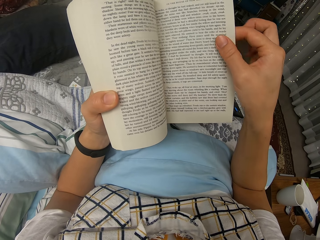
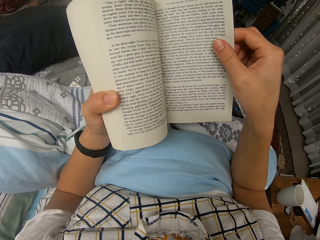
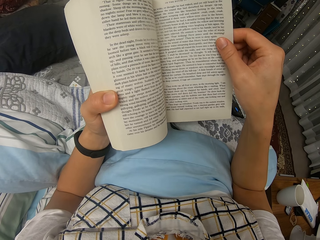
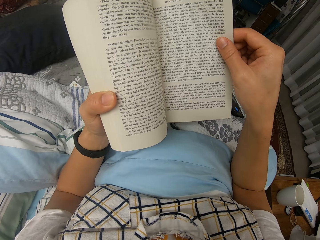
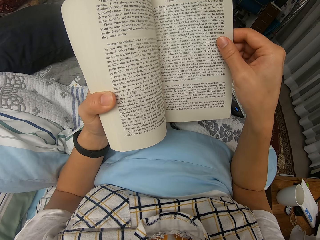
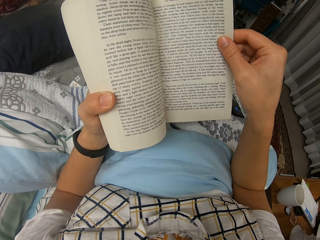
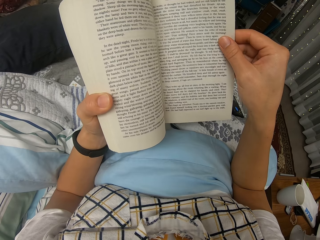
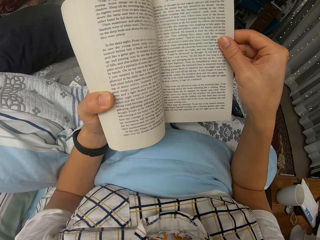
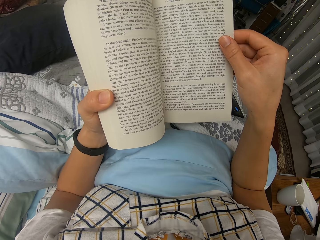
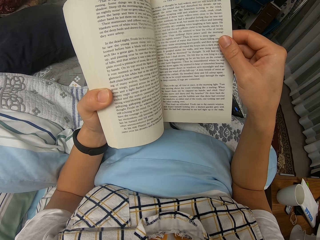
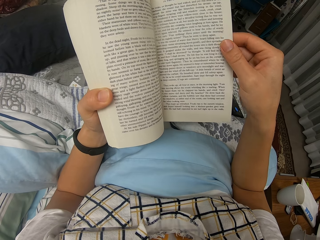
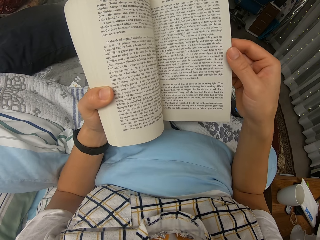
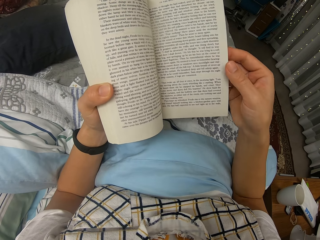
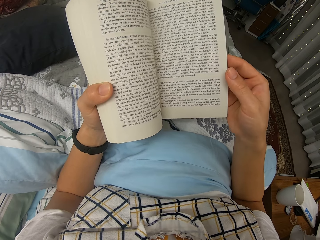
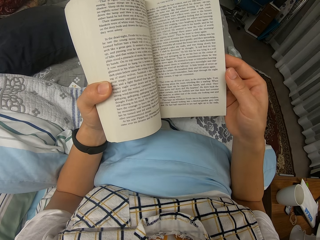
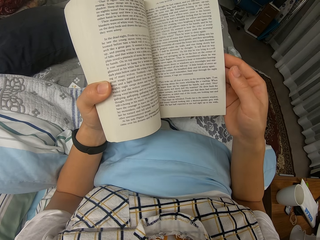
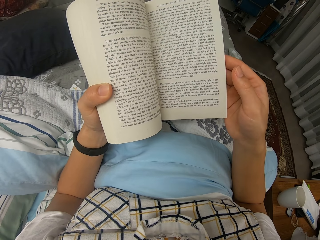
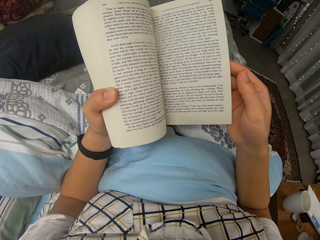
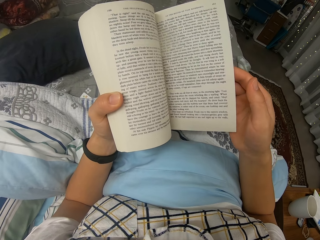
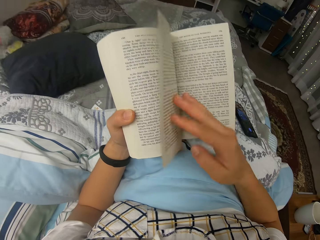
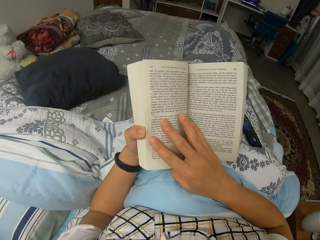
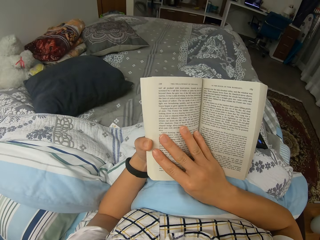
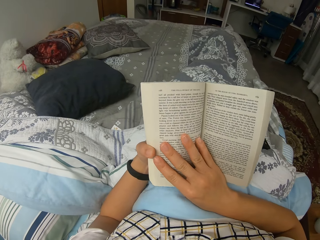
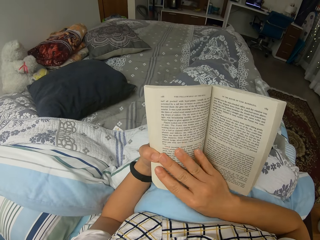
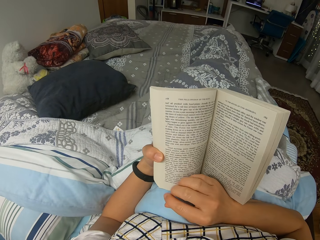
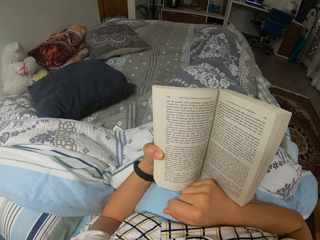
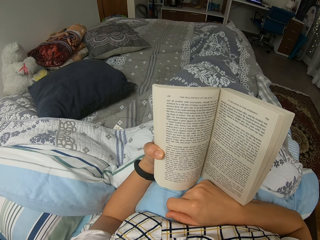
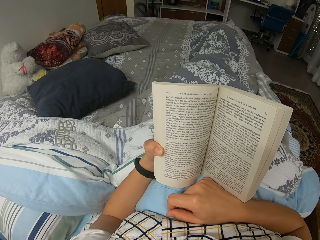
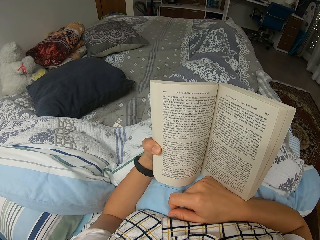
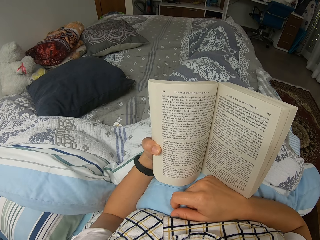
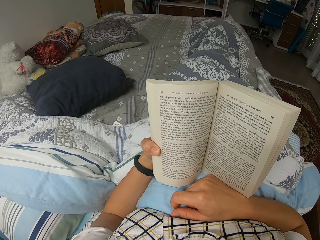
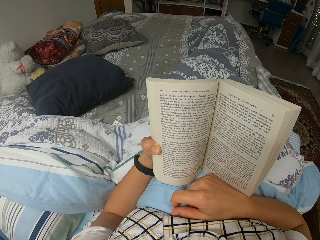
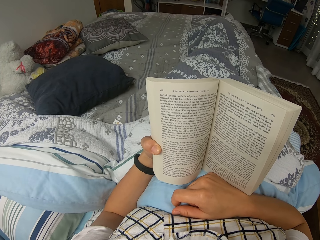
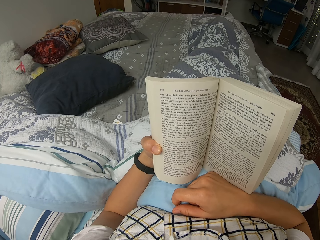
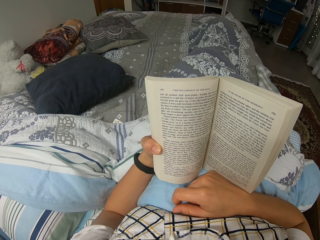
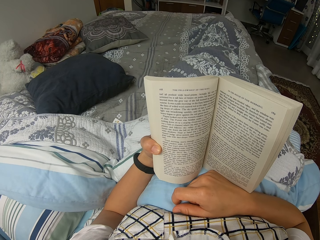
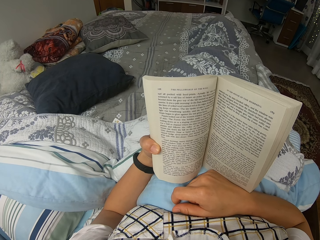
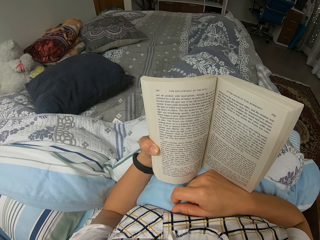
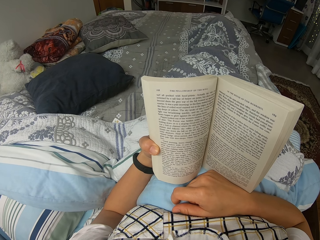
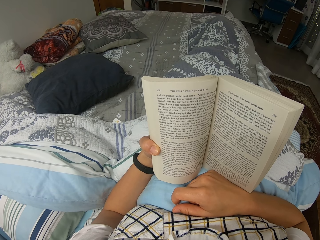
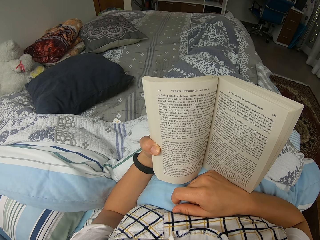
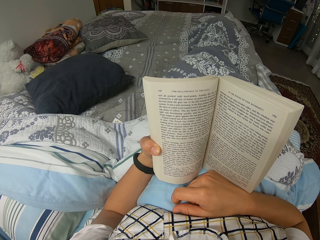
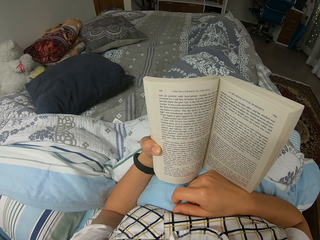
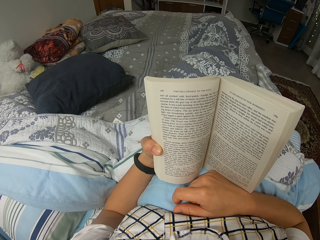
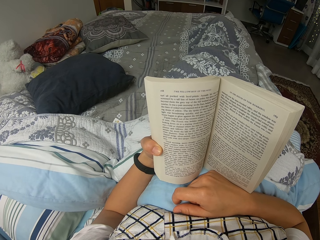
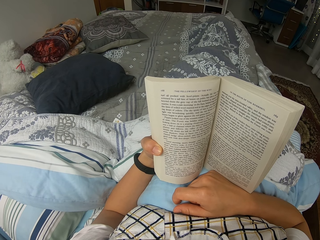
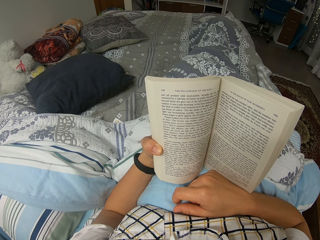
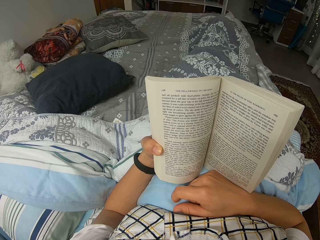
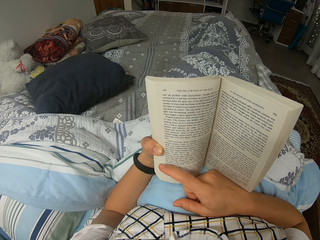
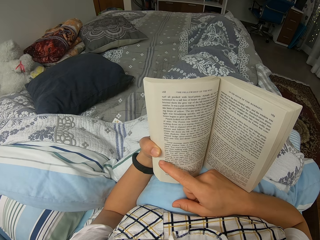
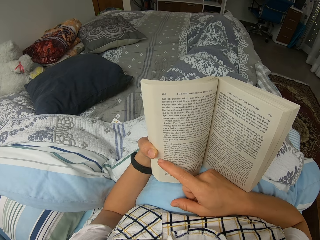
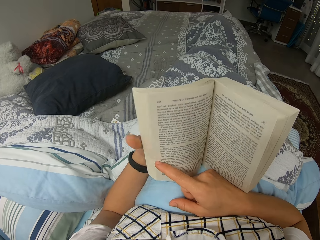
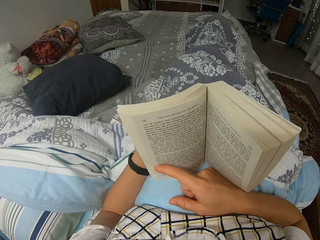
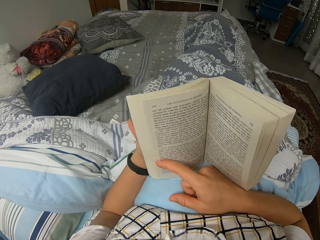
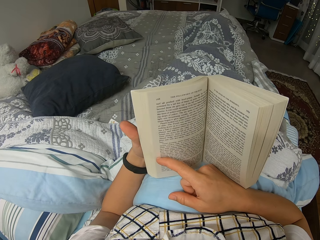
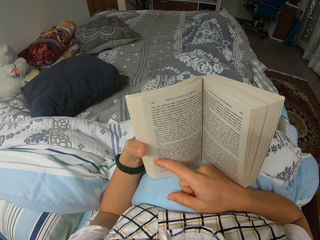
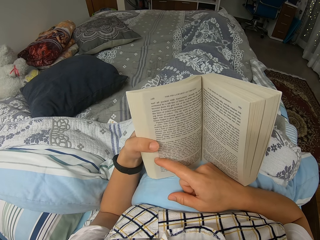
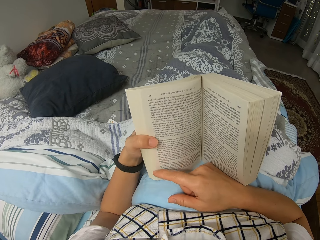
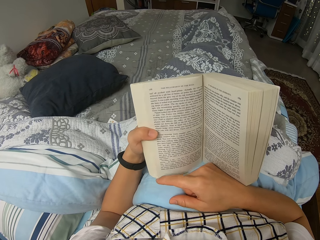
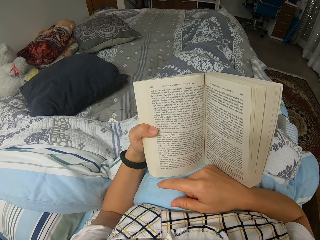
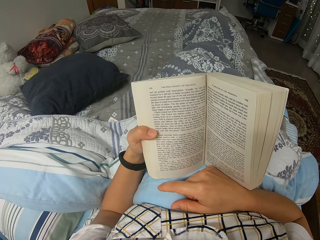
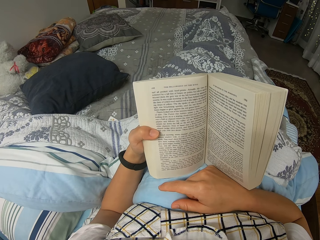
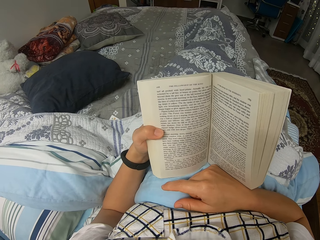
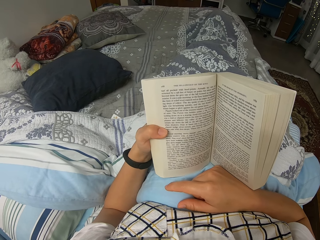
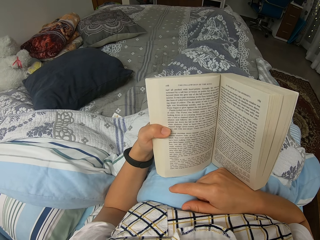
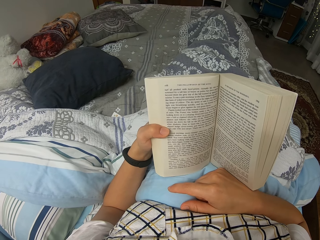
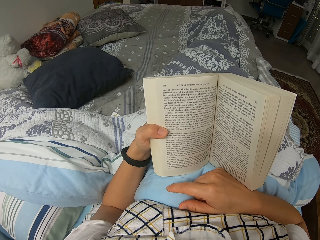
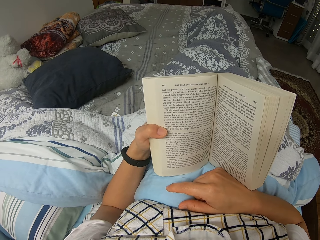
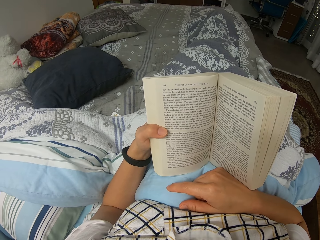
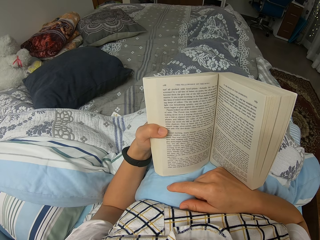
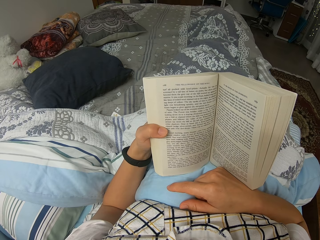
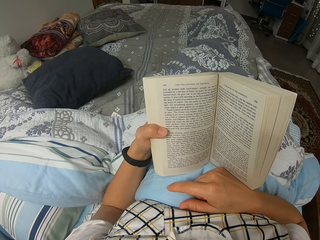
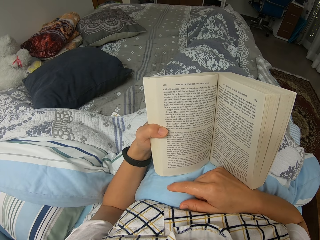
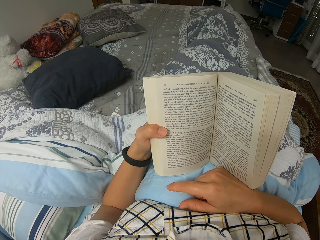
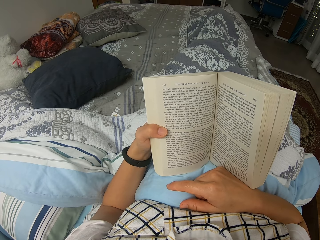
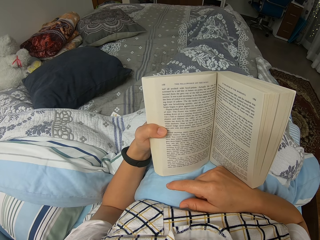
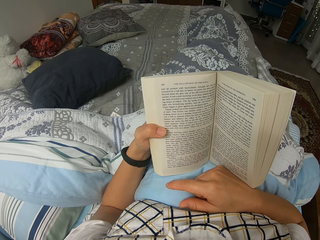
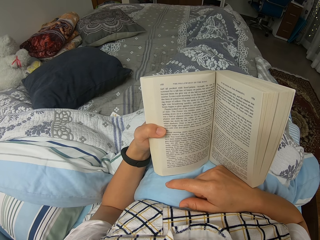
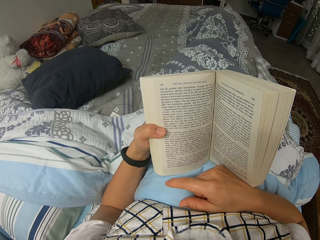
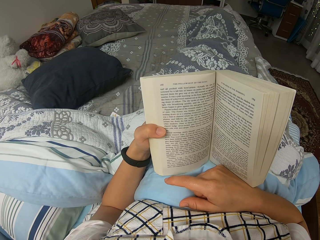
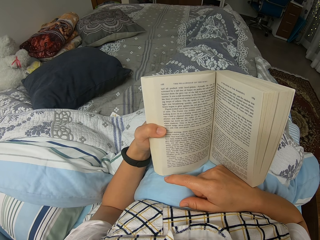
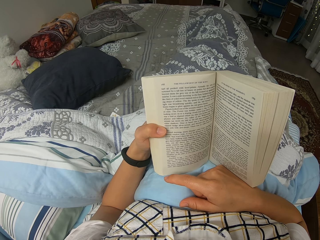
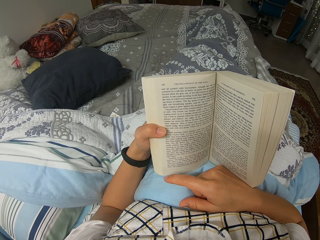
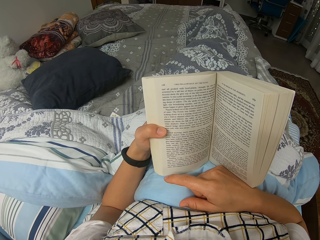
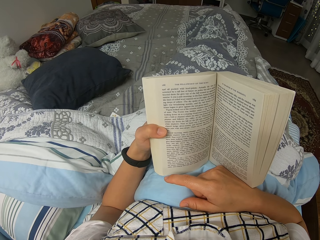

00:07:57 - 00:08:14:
The camera wearer turns the page. They read through the novel. They read through the novel again. They move the hands slightly. They read through the novel.

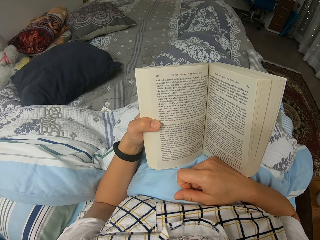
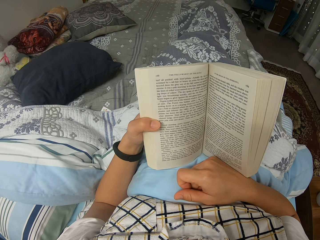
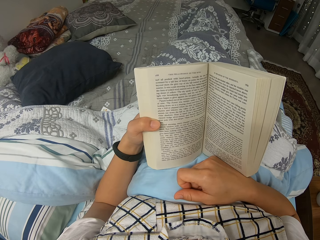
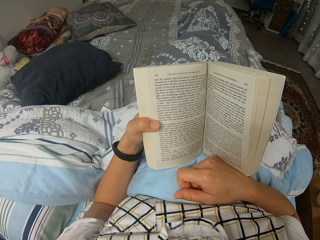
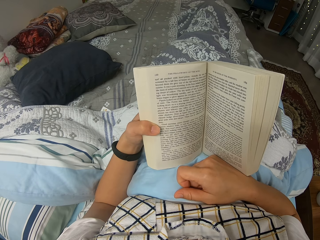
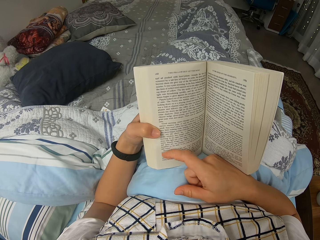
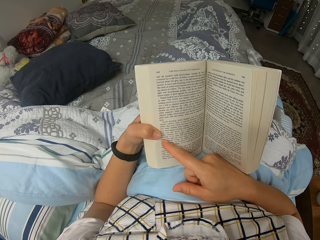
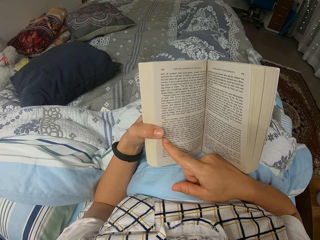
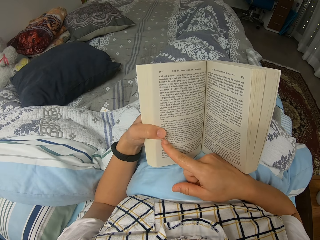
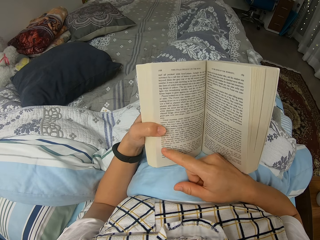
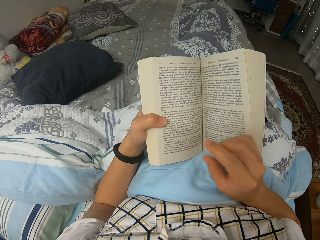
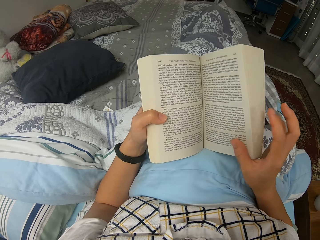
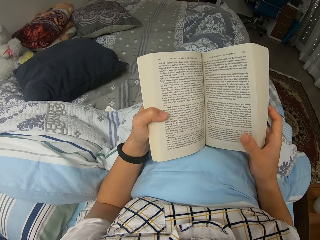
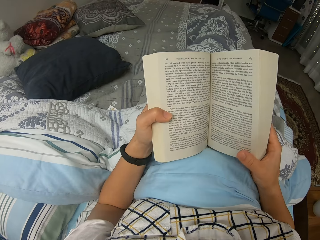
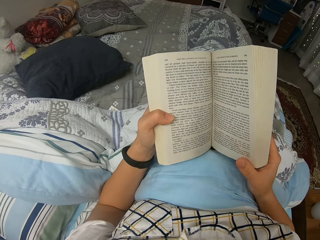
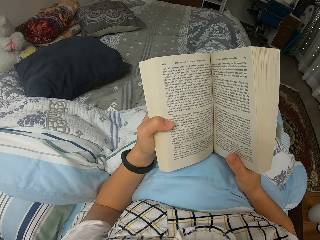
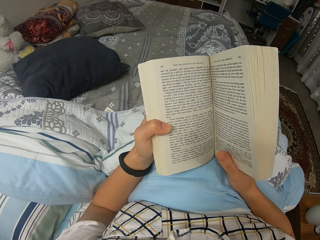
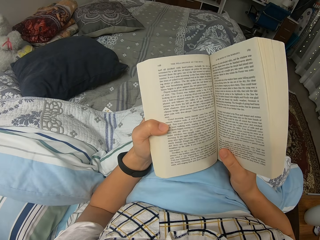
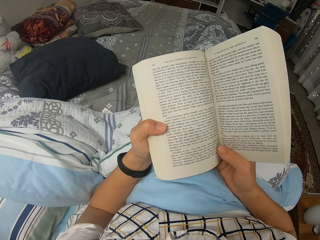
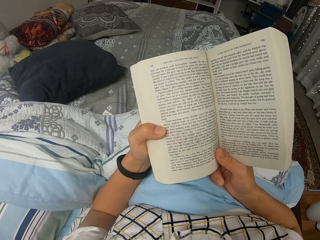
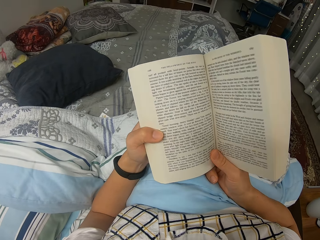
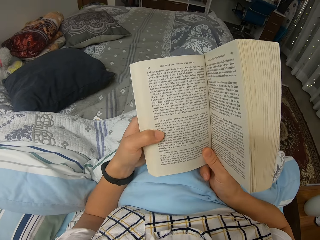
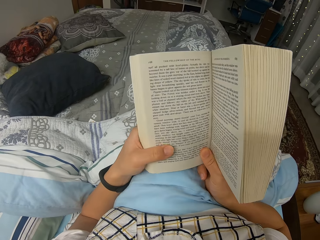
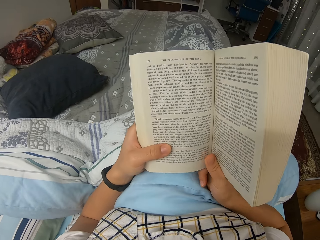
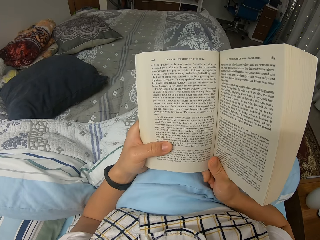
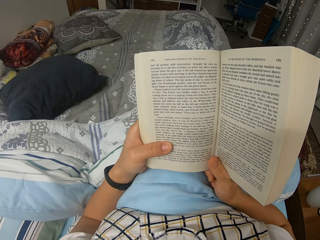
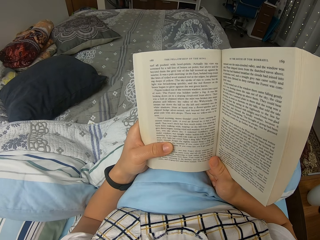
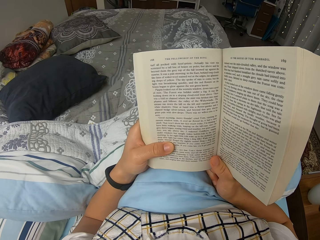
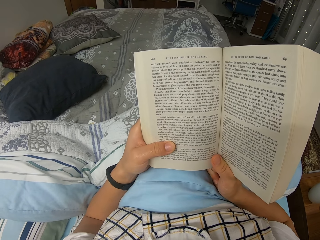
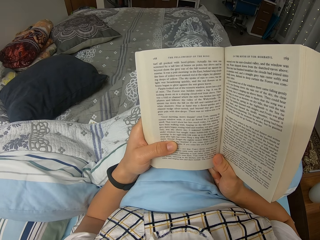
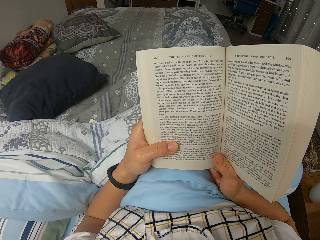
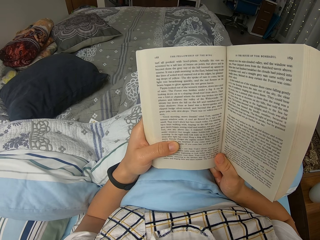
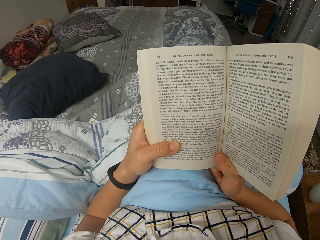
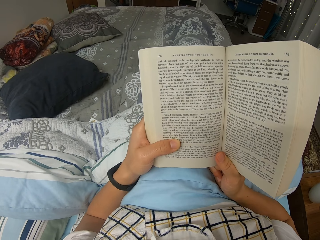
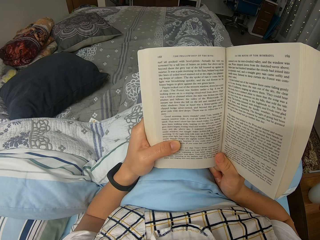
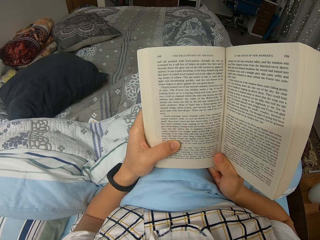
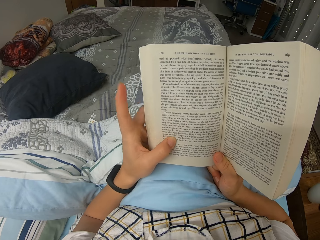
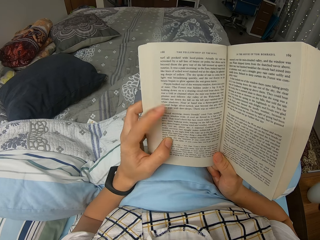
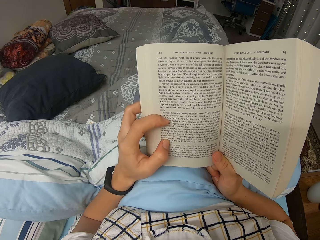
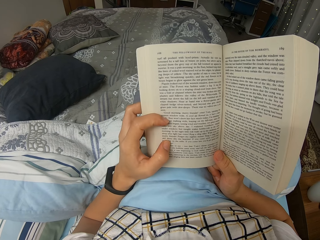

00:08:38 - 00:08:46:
The camera wearer moves the hands slightly. They read through the novel. They move the novel slightly. They hold the book. They read through the novel. They read through the novel again. They move the left fingers.
